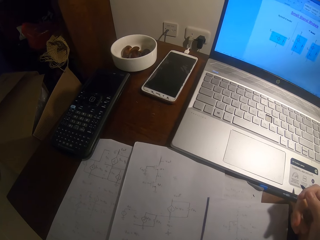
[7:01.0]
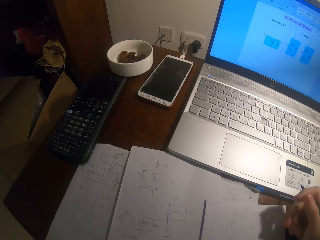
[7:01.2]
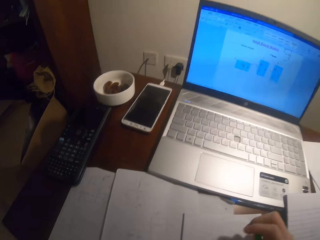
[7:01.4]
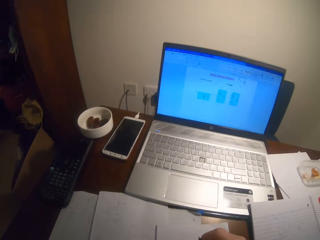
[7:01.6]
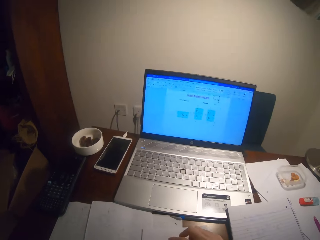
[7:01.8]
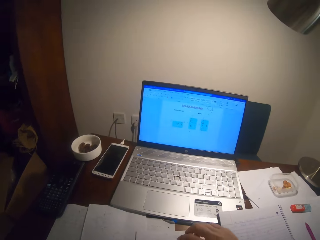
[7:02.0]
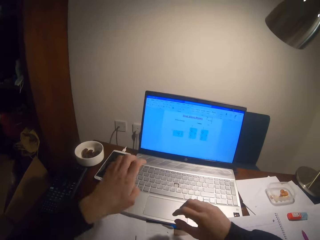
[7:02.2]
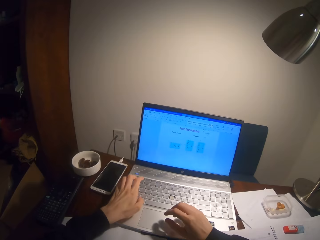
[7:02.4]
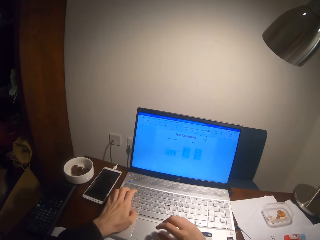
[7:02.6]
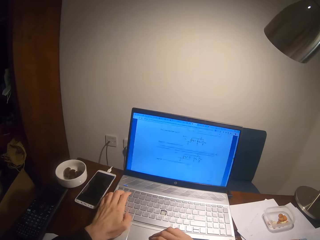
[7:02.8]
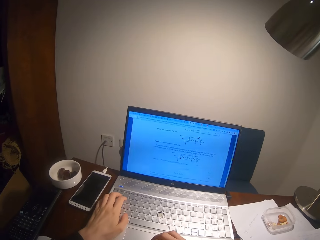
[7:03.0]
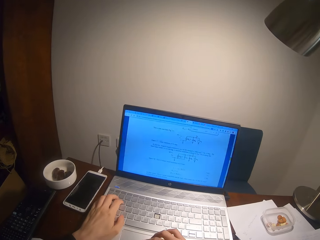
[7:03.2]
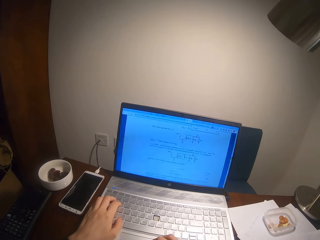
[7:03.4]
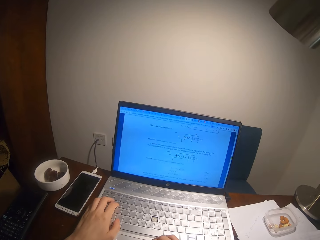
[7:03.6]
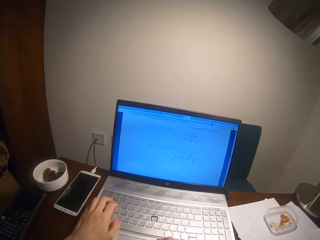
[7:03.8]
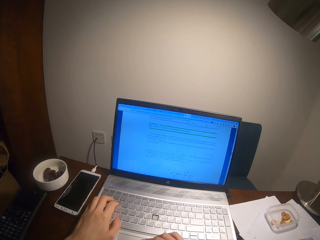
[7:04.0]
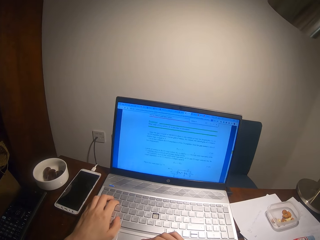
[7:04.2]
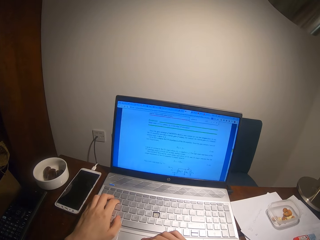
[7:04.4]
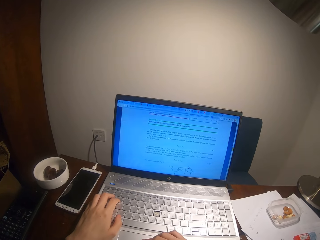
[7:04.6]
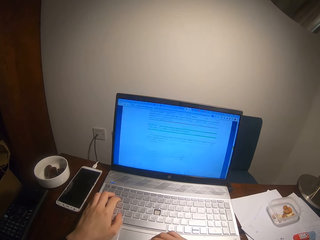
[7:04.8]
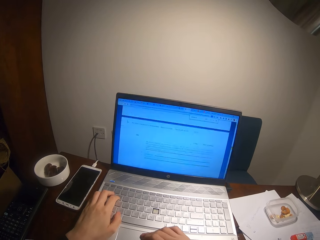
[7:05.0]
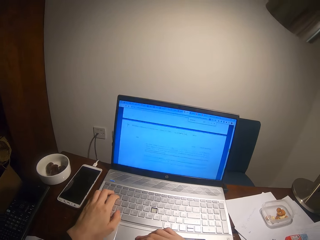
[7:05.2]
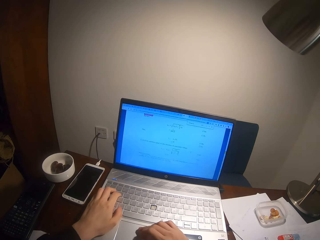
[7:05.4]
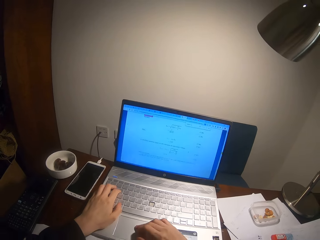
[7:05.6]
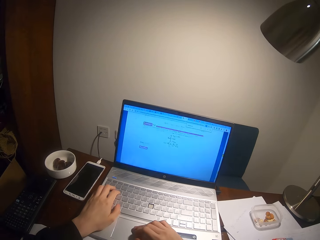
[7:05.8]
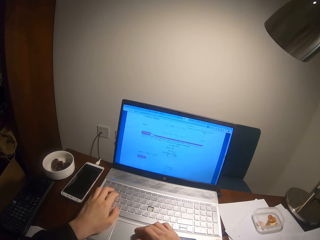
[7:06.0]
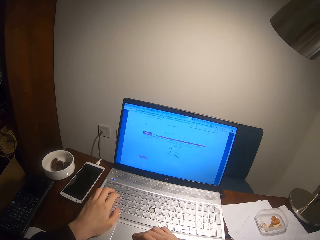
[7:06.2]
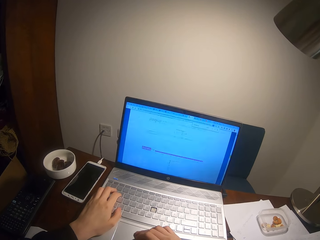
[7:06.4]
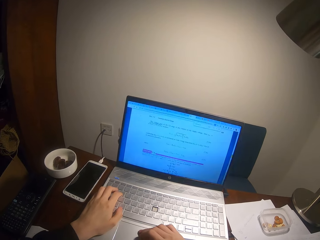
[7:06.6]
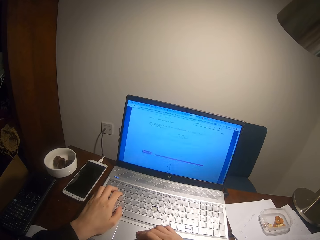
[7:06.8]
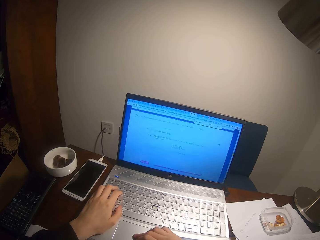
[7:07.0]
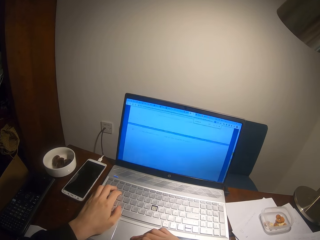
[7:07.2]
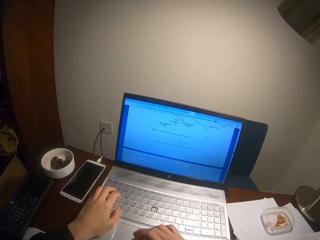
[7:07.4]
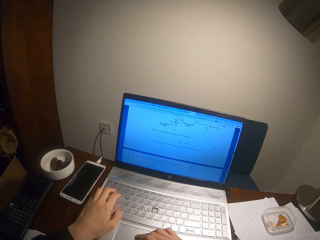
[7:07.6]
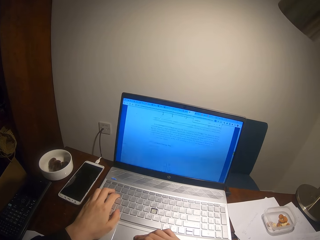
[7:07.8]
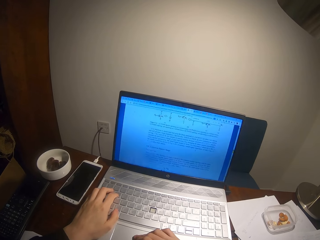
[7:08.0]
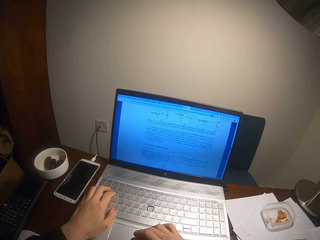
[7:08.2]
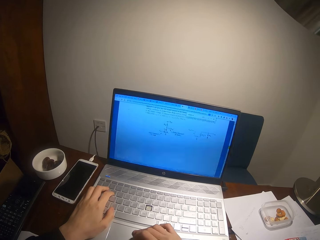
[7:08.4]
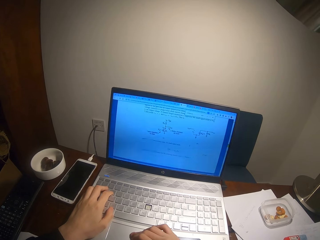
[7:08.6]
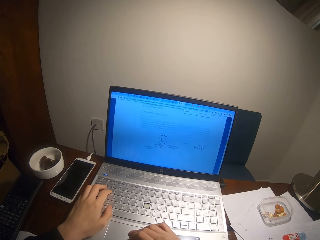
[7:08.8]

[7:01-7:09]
The camera wearer puts the pen on a paper. They operate the laptop with both hands. They scroll the laptop.

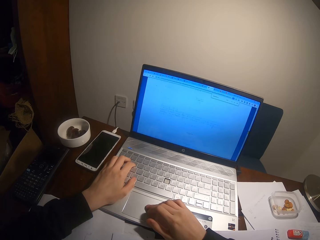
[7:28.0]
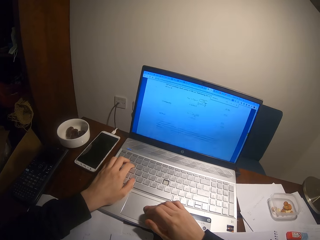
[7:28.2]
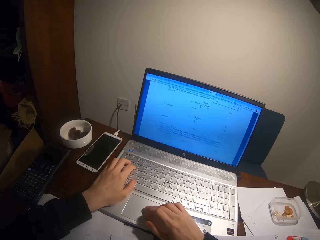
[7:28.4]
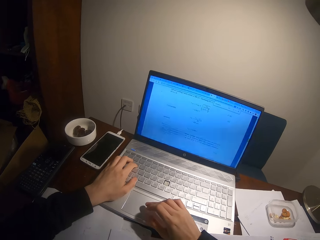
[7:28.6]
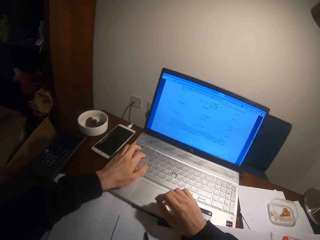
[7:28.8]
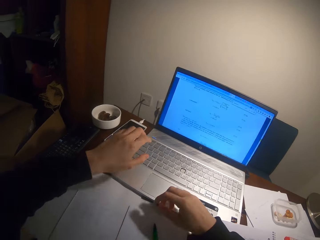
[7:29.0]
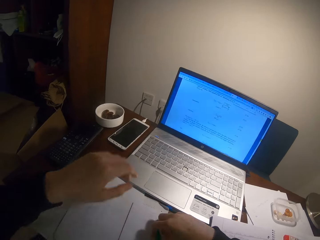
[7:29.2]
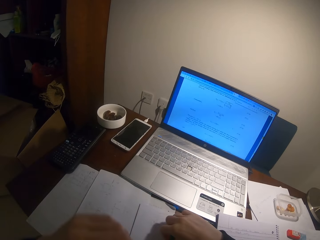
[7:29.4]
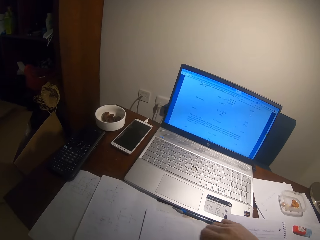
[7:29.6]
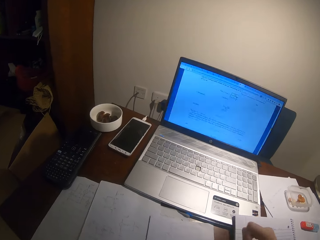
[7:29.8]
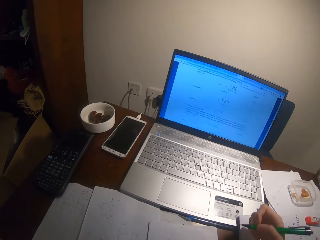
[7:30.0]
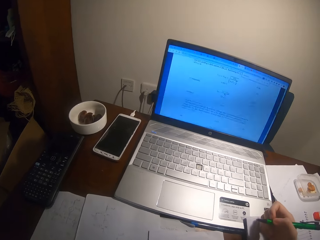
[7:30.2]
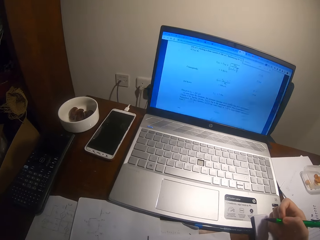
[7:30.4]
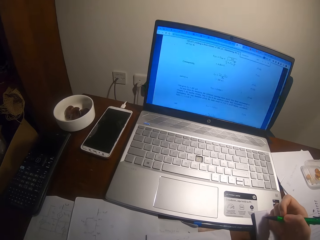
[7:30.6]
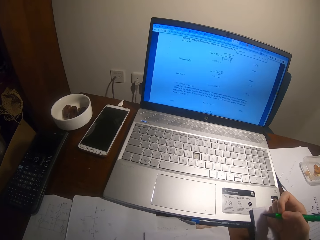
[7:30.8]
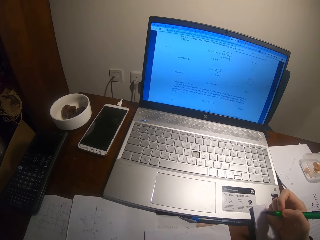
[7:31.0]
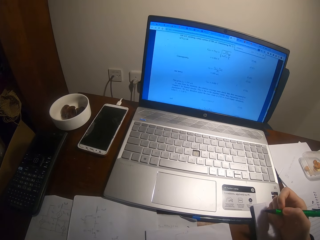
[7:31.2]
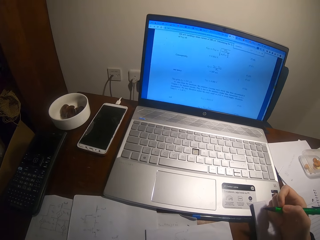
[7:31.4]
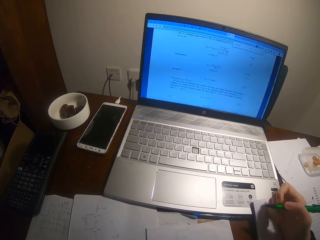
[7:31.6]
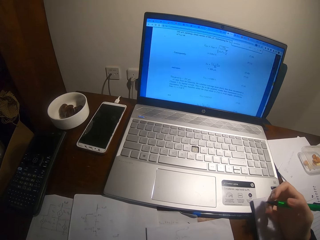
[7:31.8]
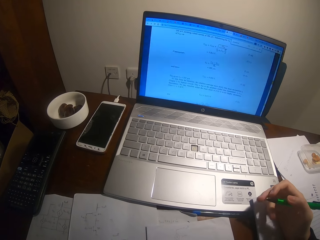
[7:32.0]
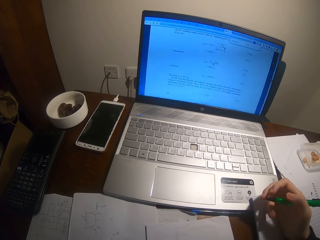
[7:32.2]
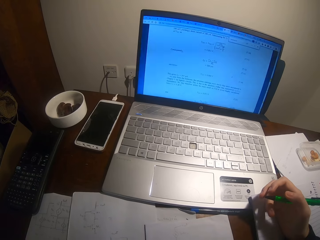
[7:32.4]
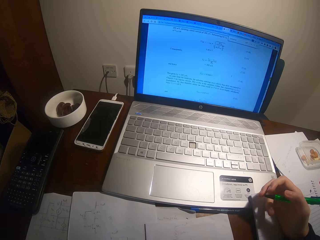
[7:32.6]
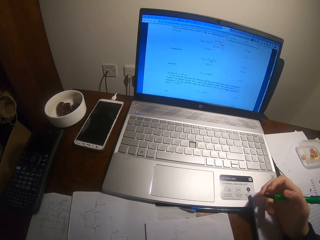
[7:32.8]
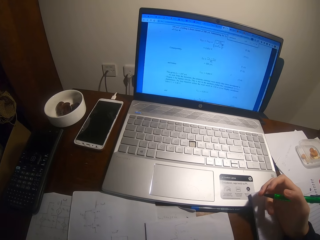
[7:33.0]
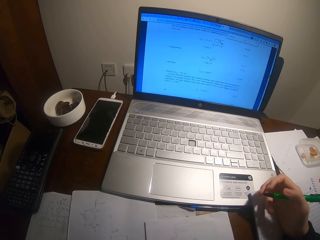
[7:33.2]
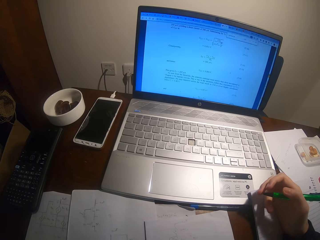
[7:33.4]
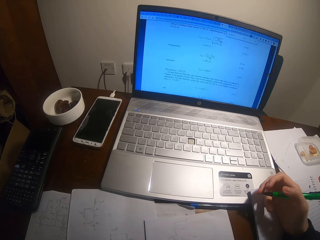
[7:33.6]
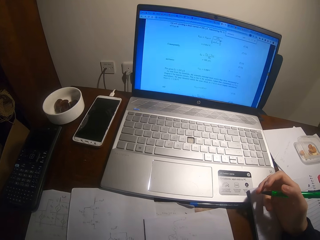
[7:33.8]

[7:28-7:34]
The camera wearer pulls his hands off the laptop. He looks at the laptop.

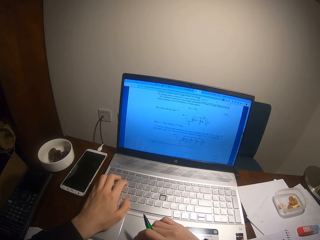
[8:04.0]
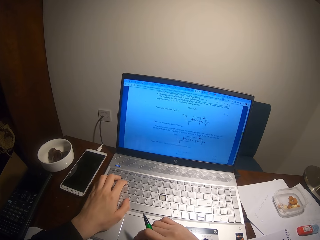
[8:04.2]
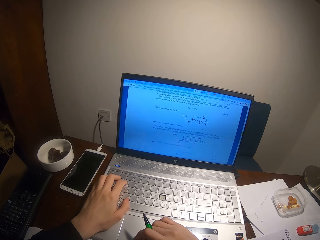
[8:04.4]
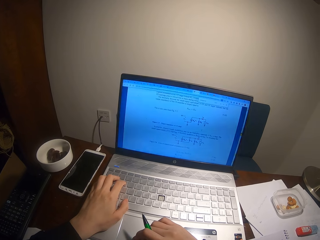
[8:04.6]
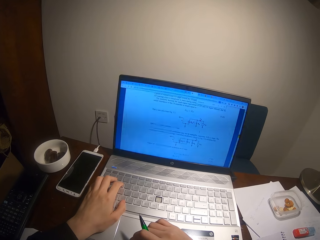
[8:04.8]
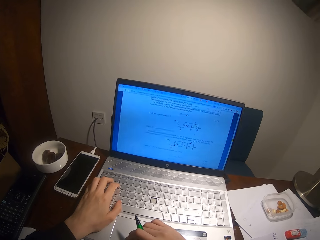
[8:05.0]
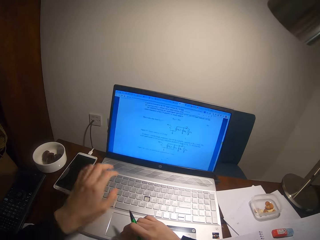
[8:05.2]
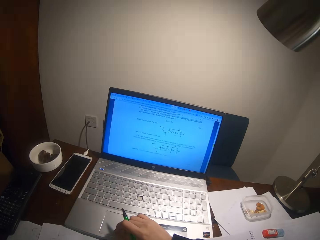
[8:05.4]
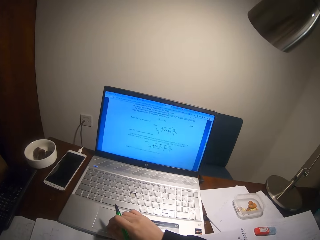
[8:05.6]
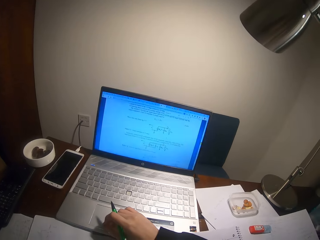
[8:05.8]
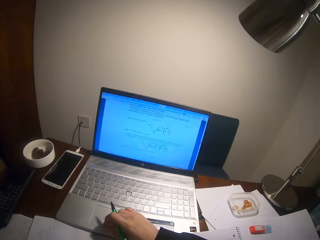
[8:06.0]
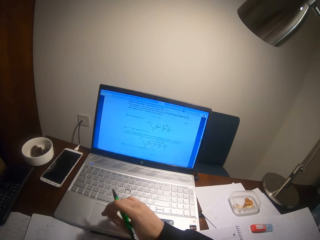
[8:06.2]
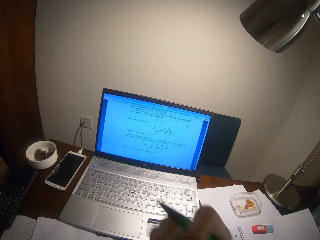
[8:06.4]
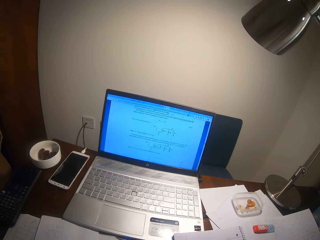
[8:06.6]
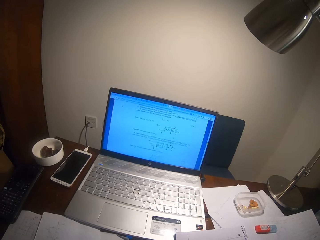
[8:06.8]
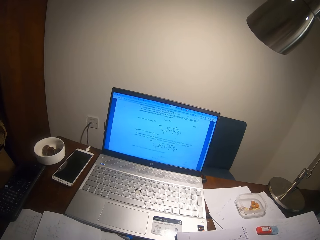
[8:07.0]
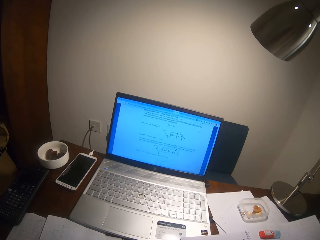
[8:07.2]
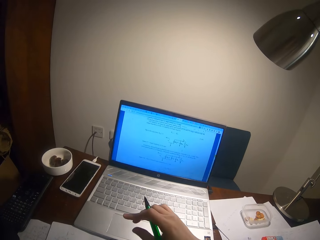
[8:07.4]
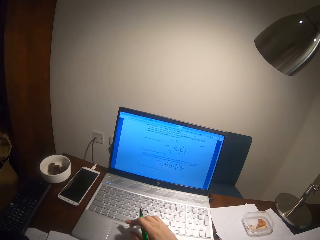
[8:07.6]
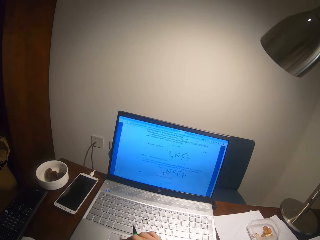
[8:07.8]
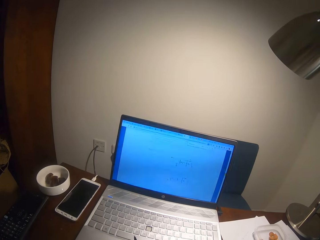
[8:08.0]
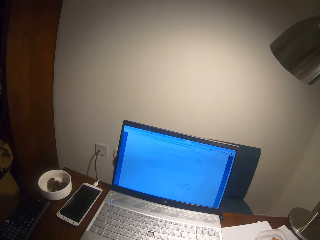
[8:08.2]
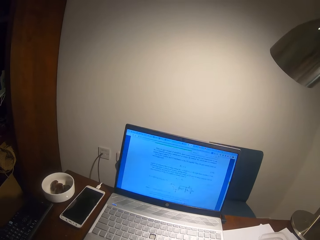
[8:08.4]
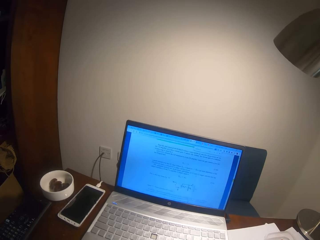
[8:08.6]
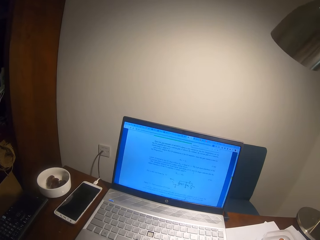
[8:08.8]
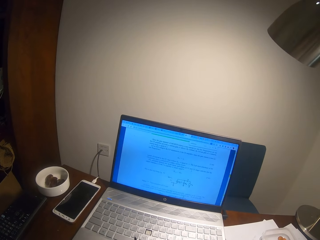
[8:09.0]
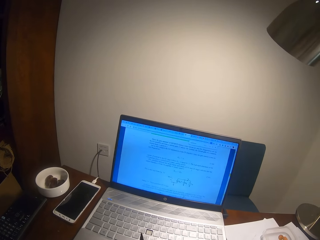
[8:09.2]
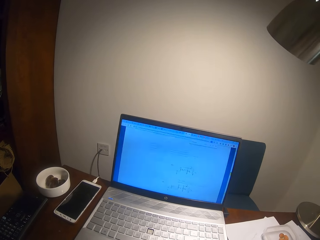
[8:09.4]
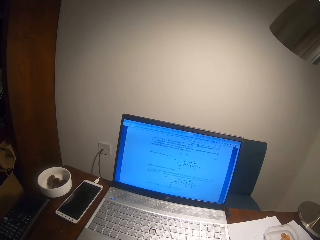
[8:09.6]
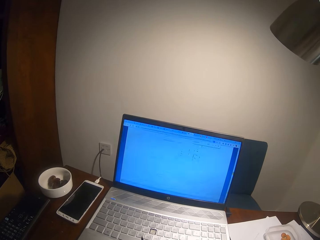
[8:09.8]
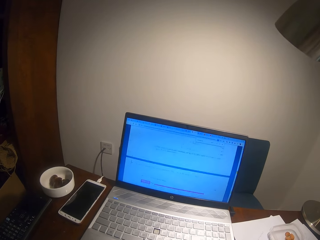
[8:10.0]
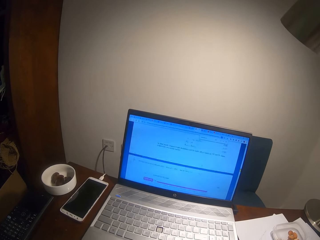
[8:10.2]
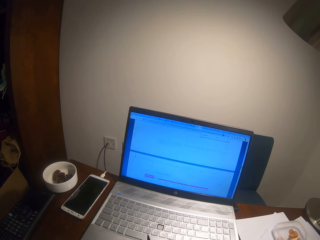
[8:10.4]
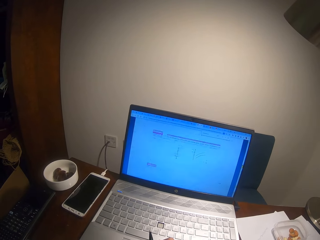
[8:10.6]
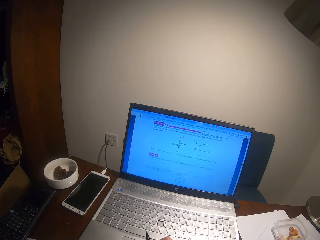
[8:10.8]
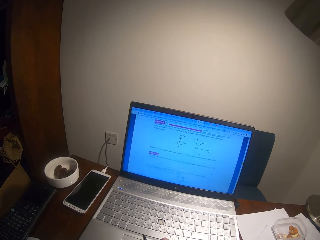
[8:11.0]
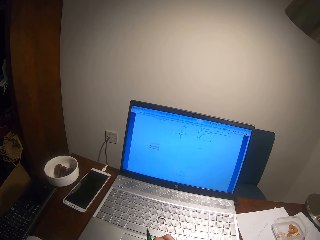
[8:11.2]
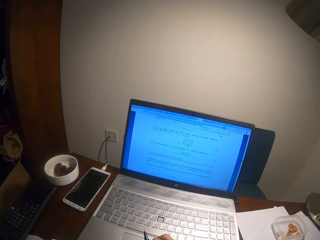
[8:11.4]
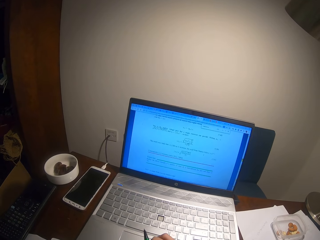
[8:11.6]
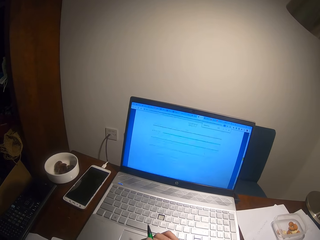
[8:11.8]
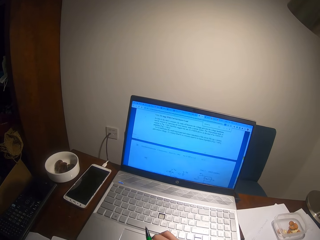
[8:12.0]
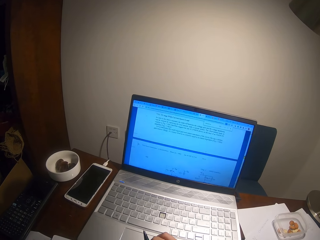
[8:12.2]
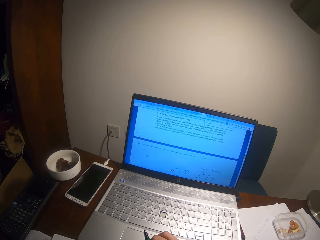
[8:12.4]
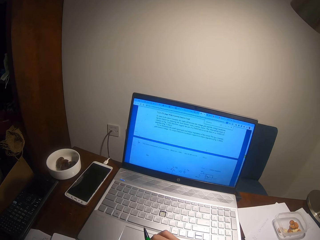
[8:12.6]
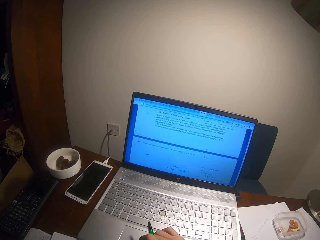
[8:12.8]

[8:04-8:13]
The camera wearer pulls his hand off the laptop. He operates the laptop. He pulls his hand off the laptop. He operates the laptop.
